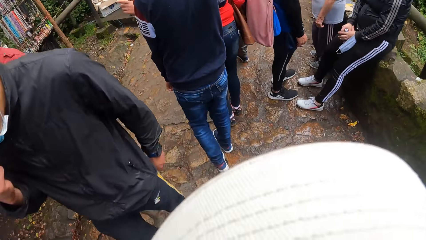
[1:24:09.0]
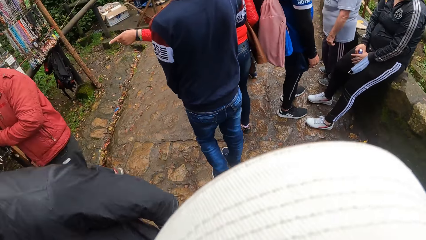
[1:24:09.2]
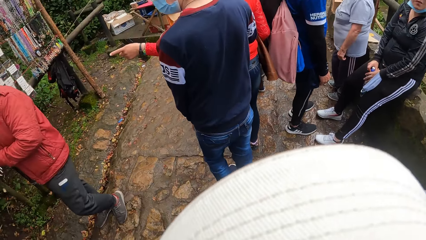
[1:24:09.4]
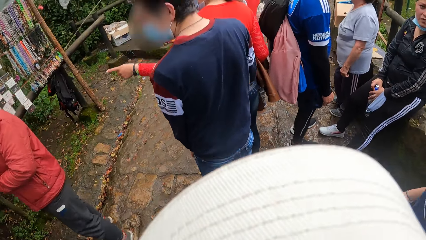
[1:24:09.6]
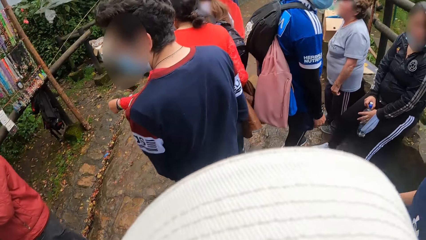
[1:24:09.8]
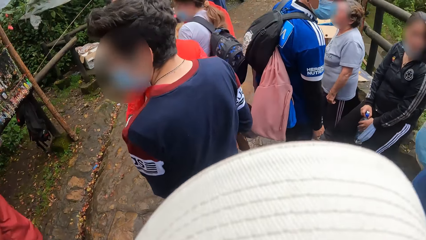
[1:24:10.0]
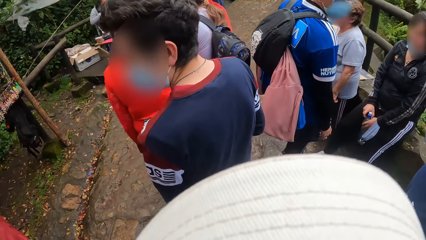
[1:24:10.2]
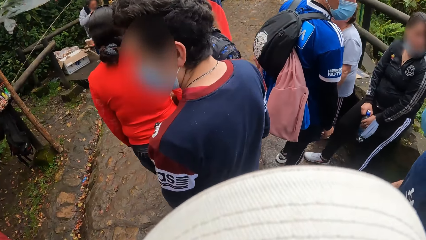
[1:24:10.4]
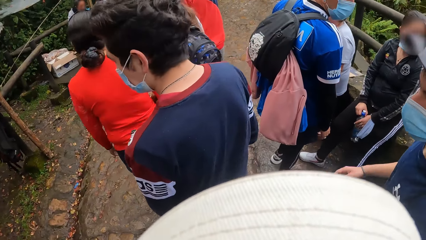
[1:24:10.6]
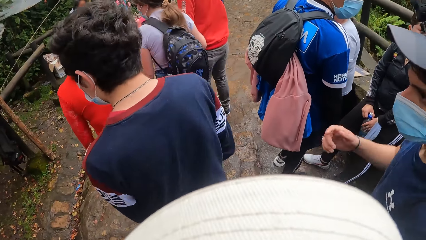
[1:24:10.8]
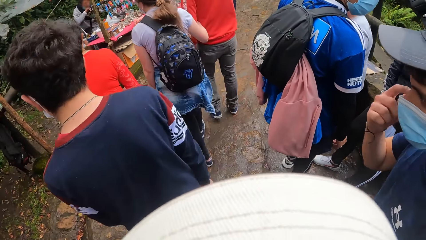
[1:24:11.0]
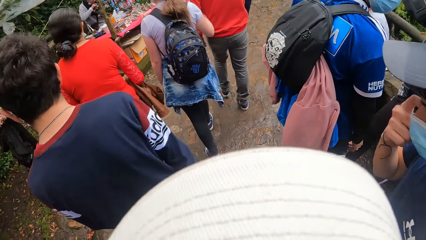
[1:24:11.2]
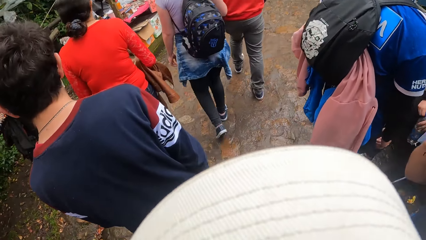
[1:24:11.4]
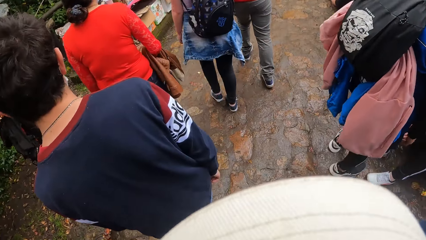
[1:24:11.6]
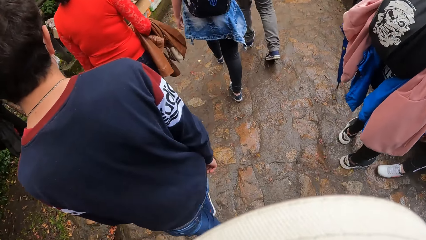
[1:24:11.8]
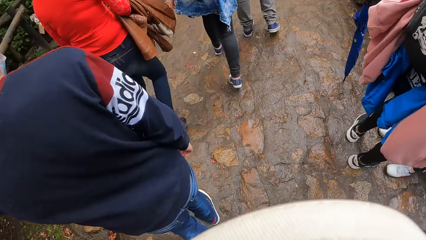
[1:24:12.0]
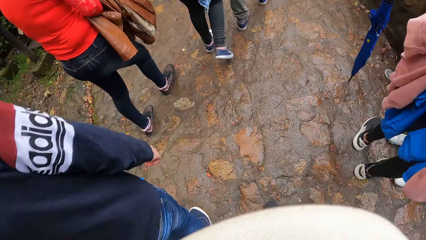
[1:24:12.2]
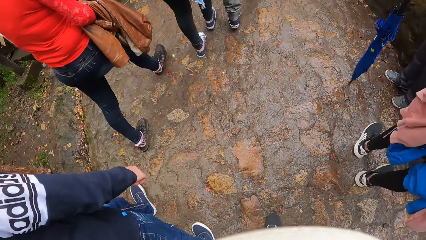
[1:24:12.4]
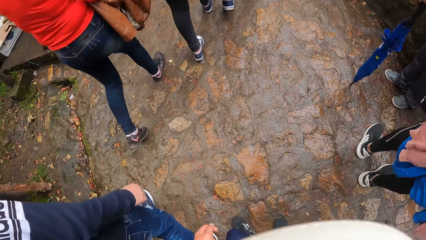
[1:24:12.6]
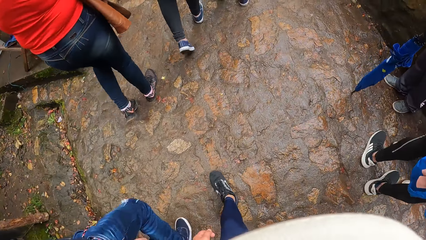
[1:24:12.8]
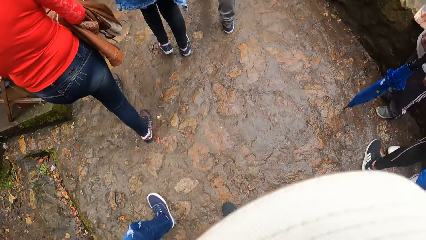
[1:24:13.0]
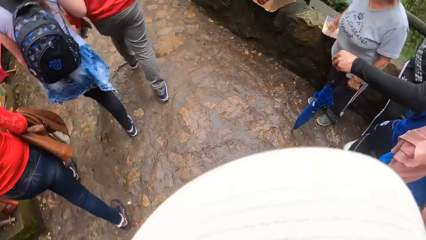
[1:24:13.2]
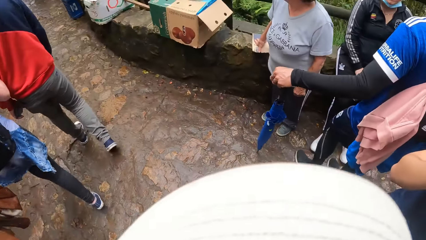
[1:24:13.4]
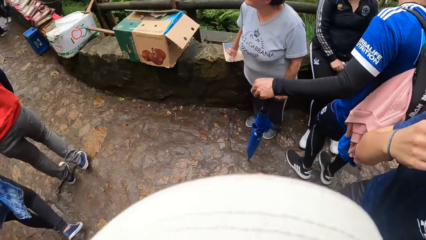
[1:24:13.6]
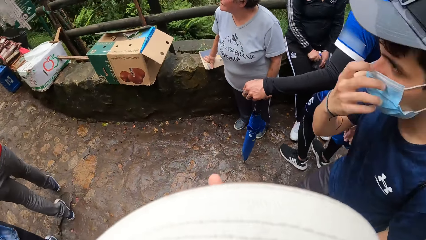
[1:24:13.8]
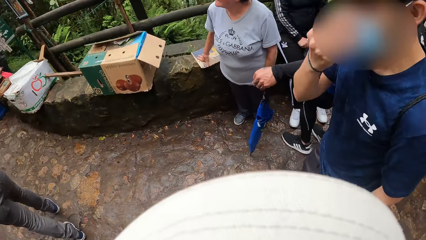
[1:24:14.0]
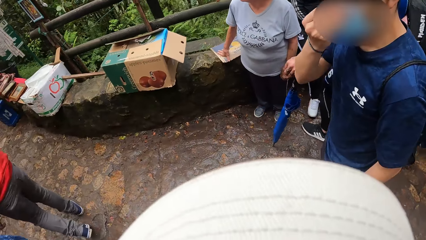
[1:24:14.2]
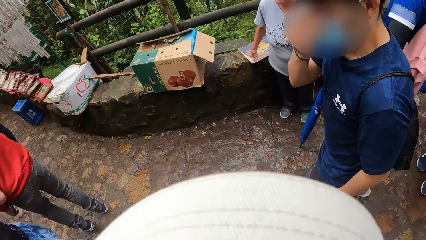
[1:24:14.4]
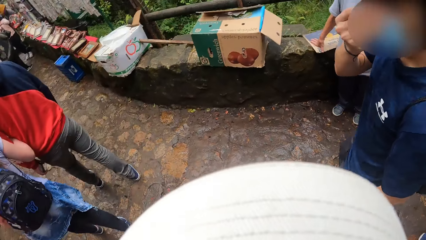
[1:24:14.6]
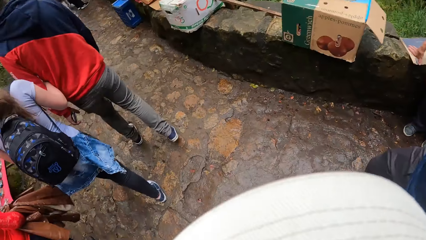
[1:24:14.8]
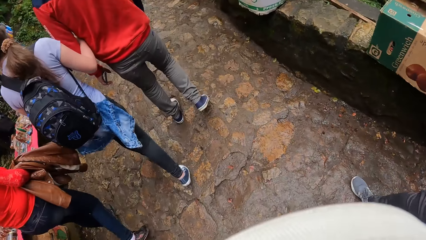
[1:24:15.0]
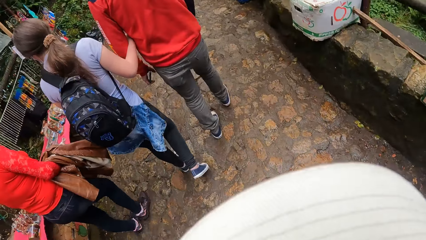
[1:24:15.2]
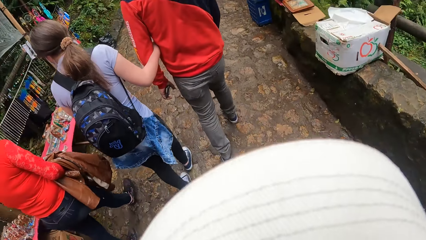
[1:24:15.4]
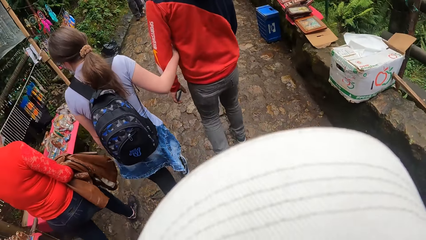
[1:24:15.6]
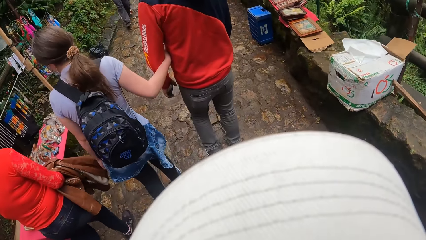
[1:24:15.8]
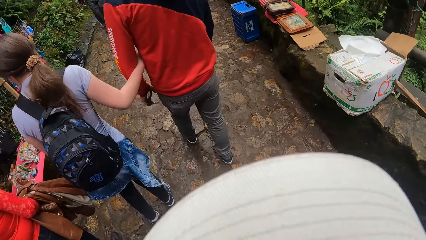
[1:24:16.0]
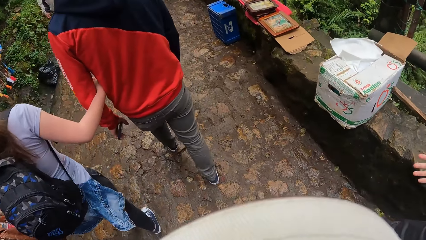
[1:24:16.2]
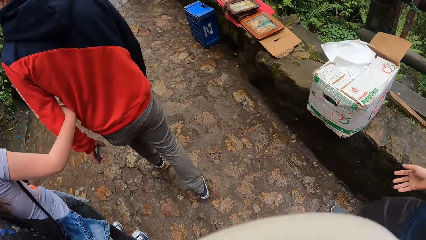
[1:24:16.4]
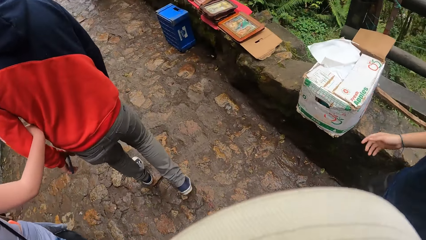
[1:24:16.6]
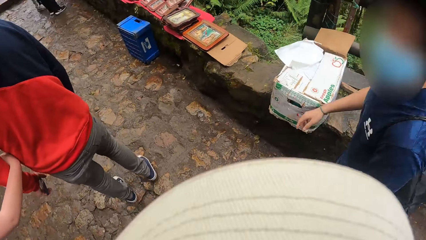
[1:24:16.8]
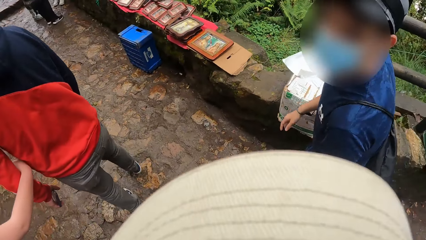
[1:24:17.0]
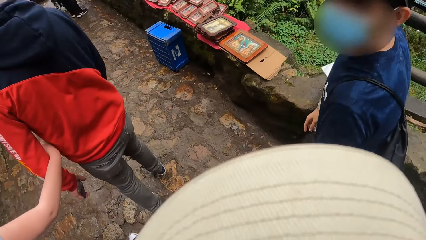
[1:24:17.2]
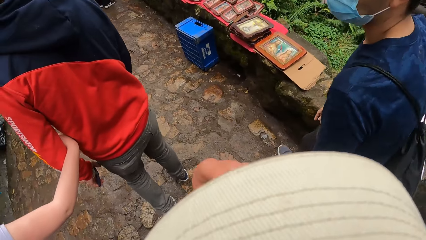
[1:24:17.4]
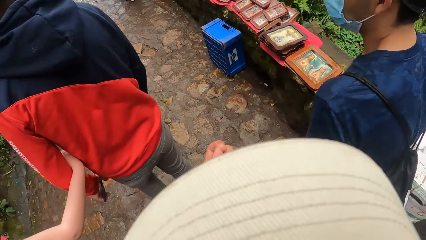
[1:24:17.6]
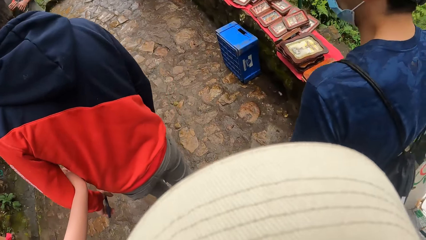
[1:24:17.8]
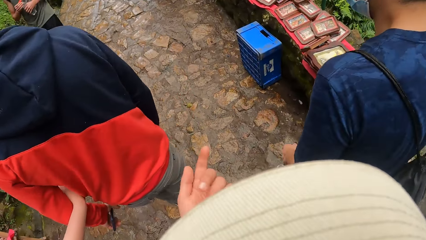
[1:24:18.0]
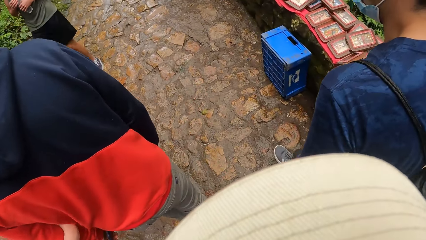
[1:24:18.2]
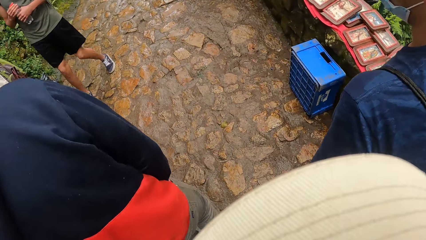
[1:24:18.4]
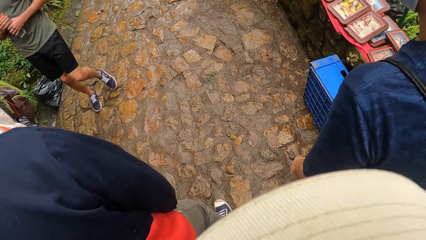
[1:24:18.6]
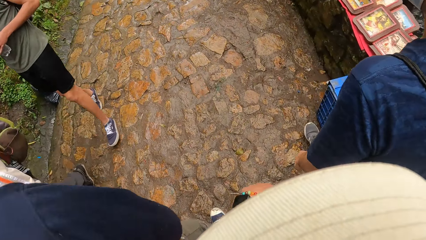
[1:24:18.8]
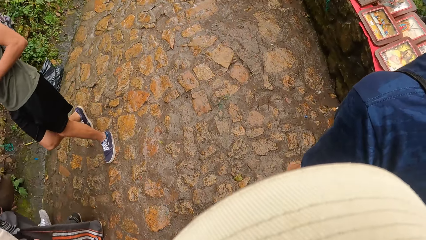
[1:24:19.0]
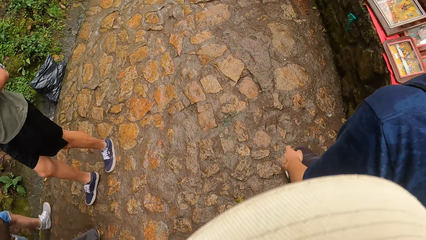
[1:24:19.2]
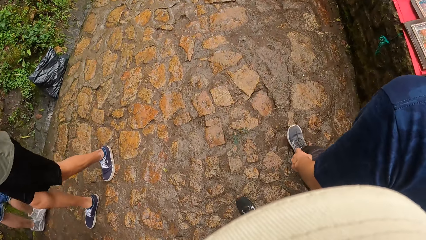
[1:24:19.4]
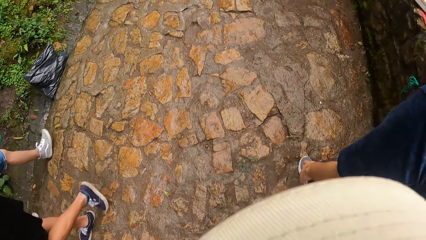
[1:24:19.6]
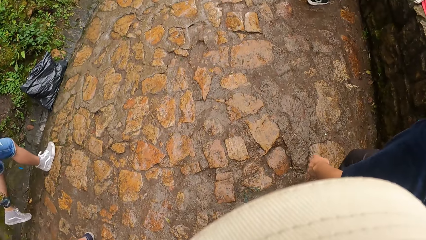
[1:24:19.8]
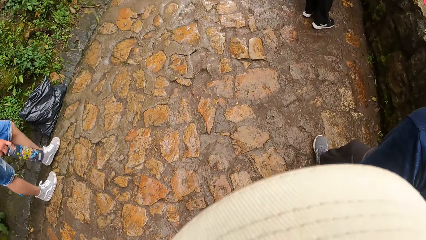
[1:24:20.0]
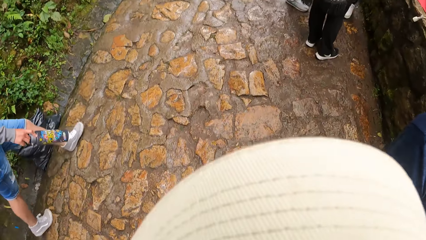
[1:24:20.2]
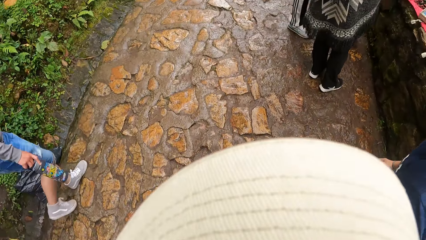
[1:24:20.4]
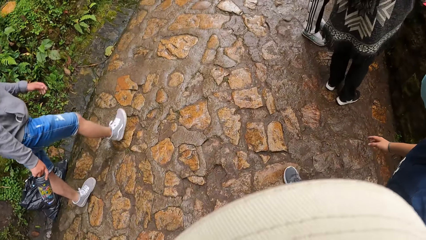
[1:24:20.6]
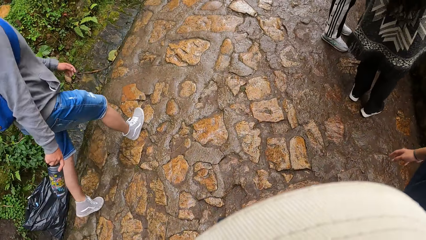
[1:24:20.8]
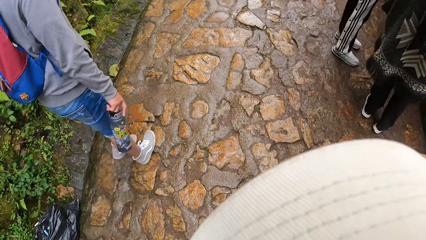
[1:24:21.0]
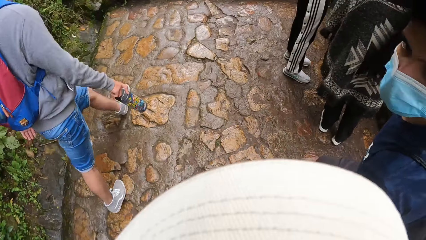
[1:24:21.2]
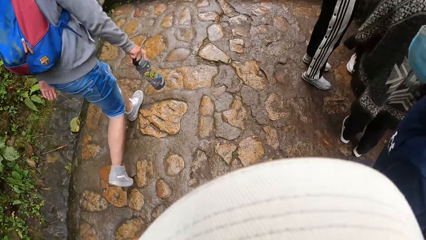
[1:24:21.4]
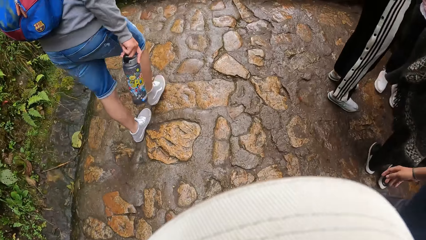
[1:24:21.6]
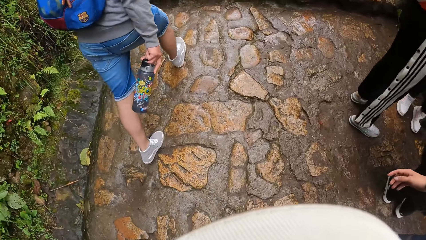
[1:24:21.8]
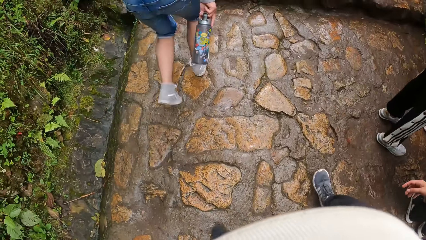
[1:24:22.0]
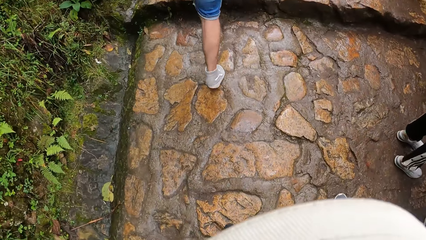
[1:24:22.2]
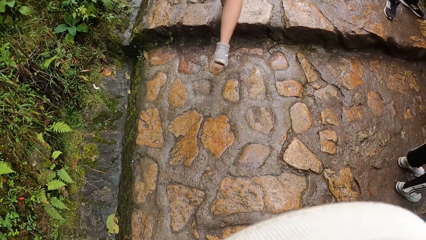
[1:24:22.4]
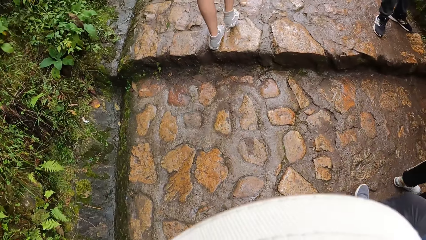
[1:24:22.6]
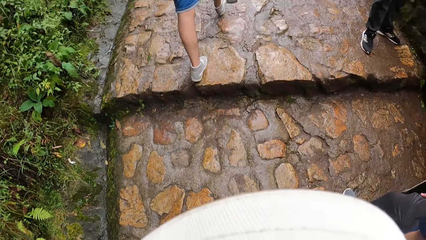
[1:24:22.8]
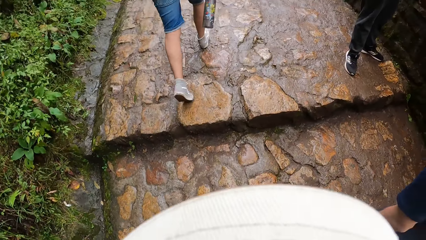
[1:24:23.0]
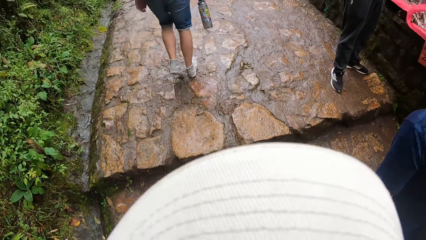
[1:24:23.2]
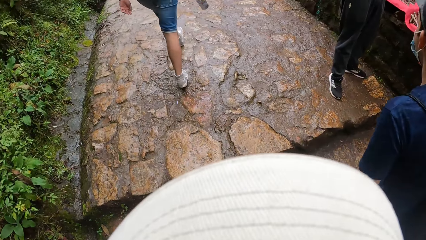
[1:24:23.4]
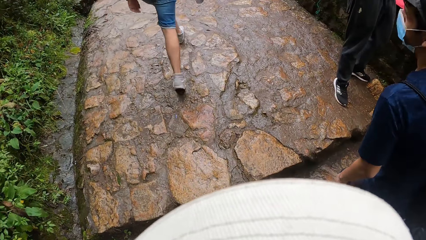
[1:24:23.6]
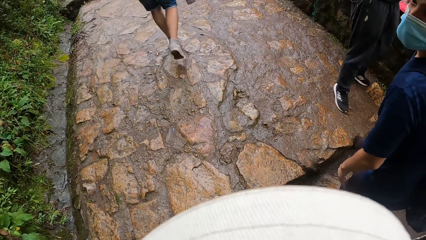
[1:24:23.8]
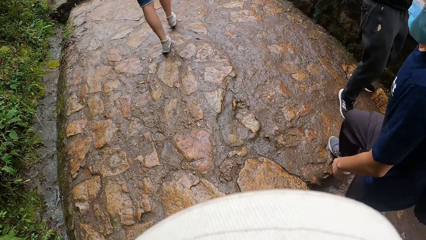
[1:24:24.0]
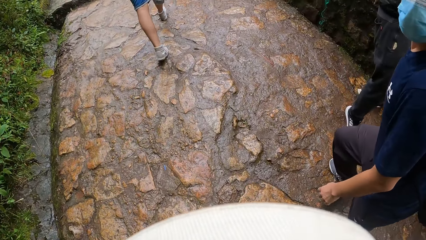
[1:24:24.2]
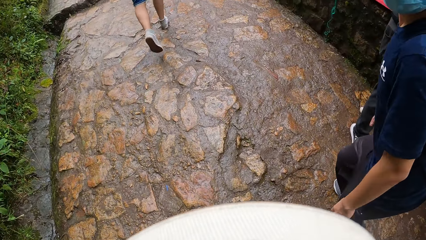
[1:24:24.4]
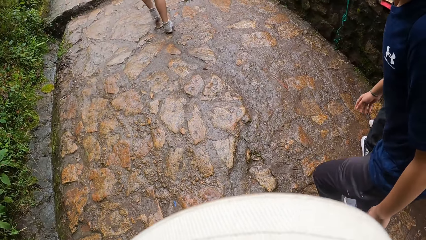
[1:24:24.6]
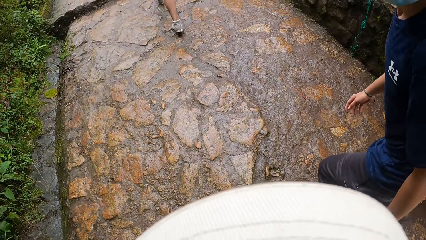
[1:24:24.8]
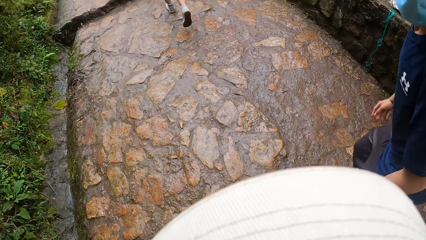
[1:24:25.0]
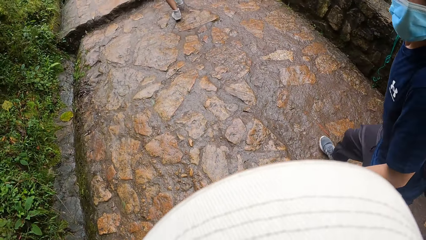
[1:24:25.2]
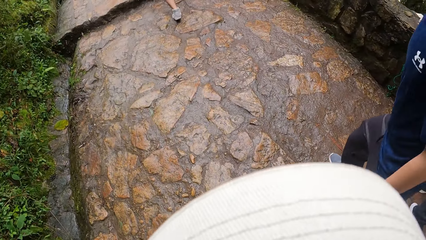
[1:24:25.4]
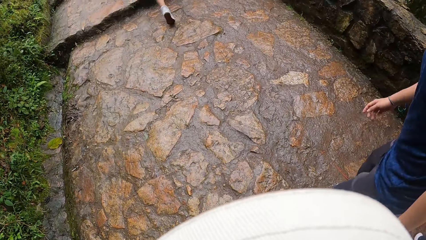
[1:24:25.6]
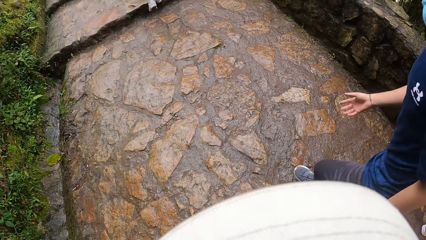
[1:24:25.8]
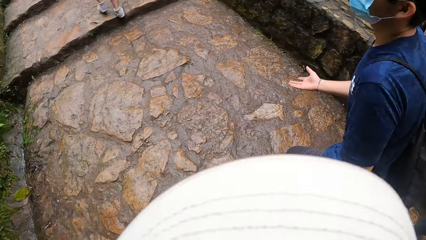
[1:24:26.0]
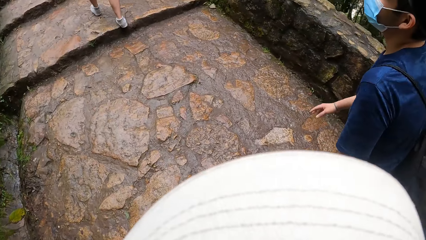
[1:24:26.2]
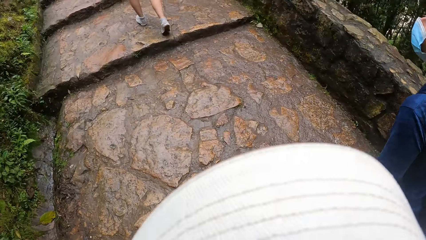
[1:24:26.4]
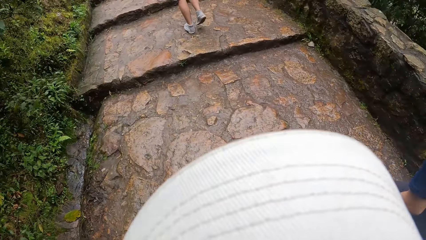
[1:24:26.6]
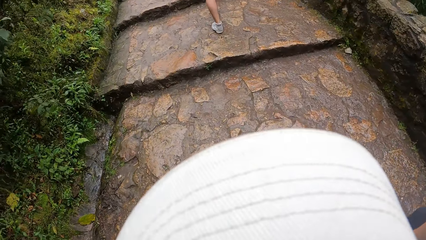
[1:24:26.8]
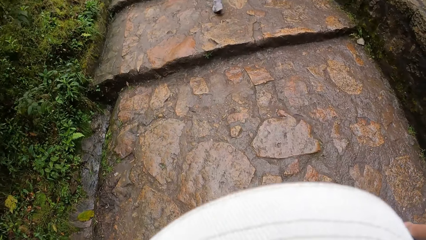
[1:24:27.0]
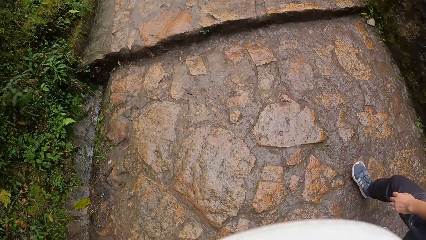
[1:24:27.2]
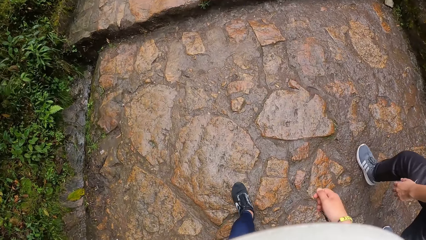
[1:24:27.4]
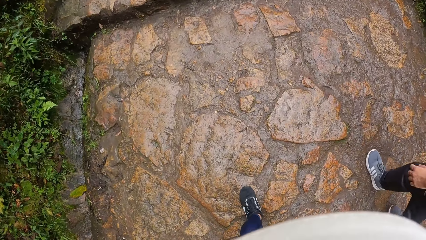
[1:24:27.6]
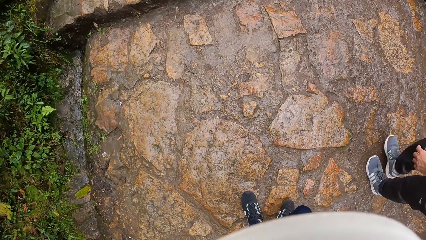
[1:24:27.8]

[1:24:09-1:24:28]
The man touches the facemask on his face with his right hand. He touches the facemask on his face with his right hand again. The man climbs a stone staircase to a stone pavement. The camera wearer climbs the stone staircase to the stone pavement.
